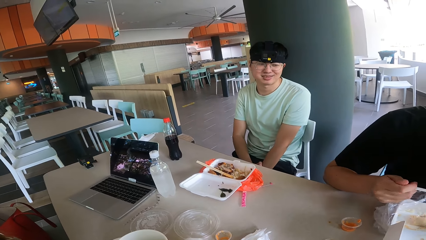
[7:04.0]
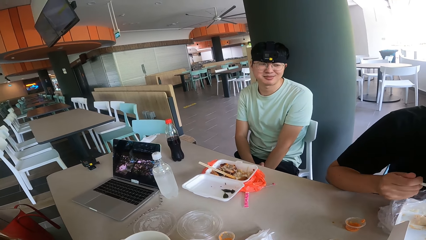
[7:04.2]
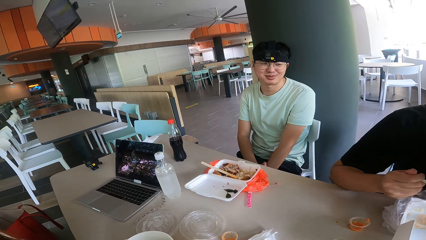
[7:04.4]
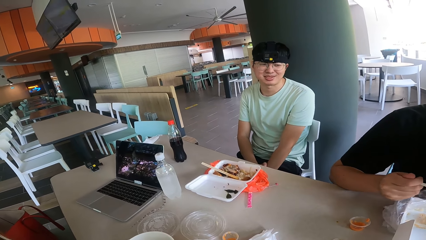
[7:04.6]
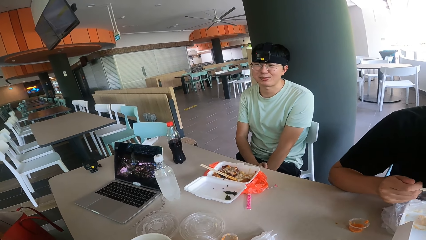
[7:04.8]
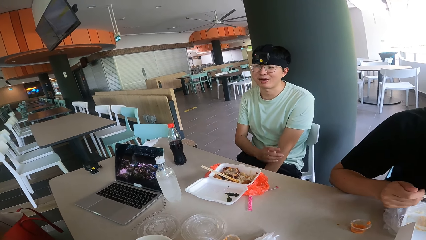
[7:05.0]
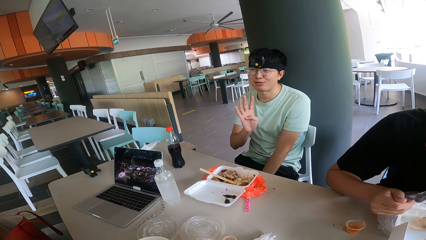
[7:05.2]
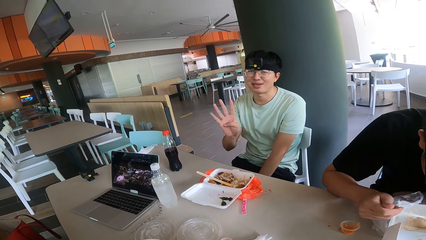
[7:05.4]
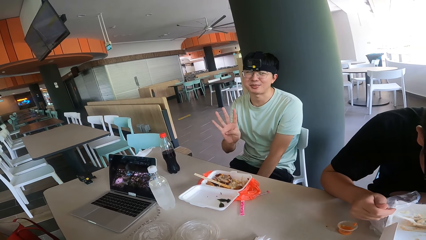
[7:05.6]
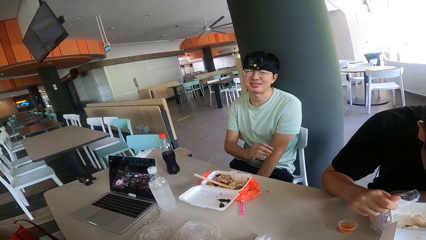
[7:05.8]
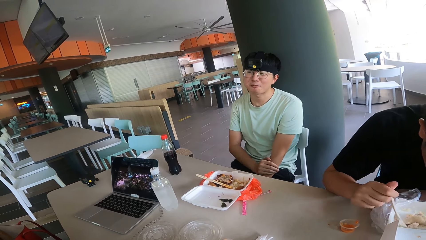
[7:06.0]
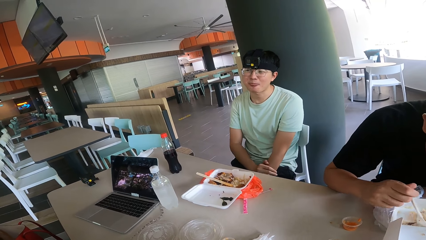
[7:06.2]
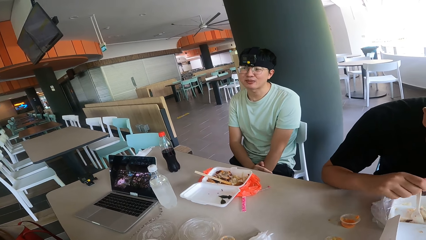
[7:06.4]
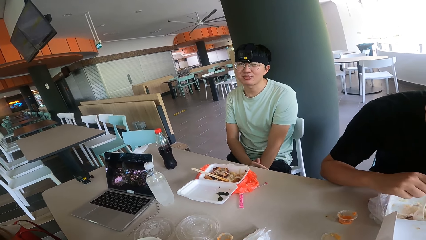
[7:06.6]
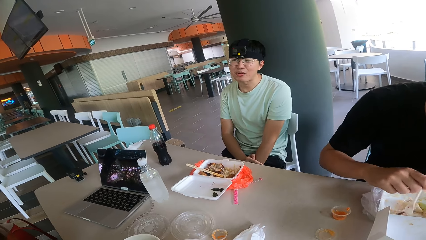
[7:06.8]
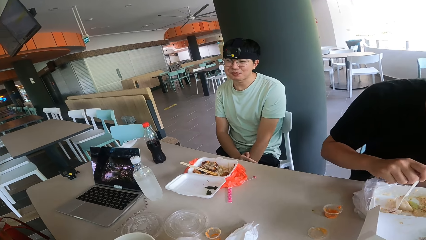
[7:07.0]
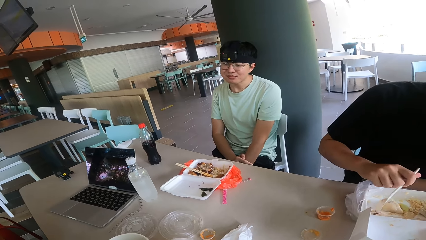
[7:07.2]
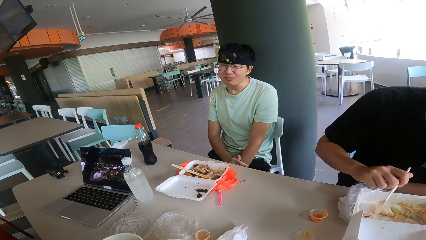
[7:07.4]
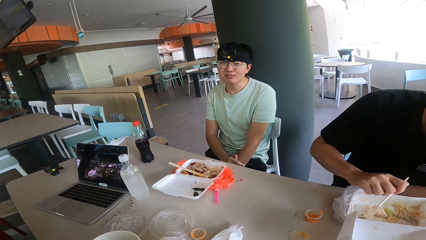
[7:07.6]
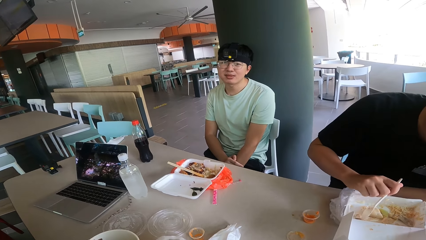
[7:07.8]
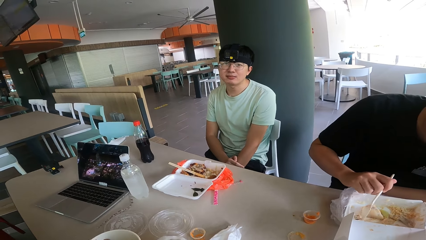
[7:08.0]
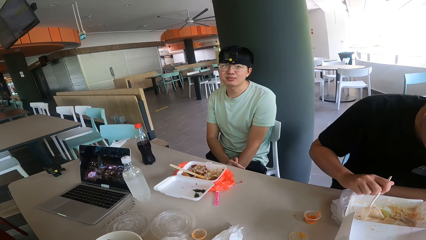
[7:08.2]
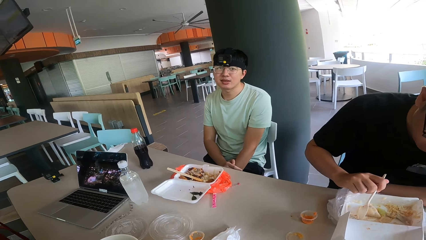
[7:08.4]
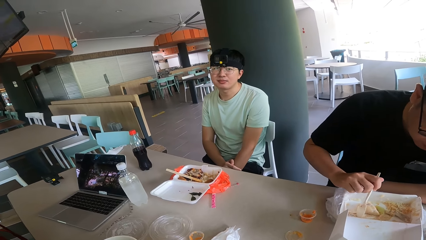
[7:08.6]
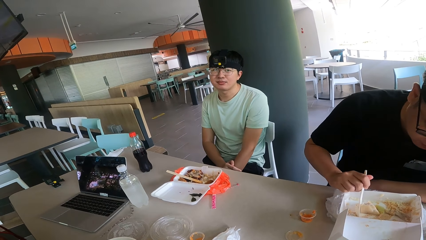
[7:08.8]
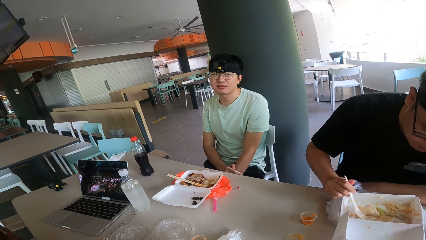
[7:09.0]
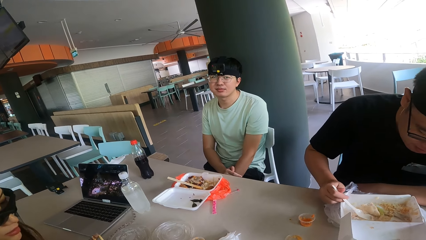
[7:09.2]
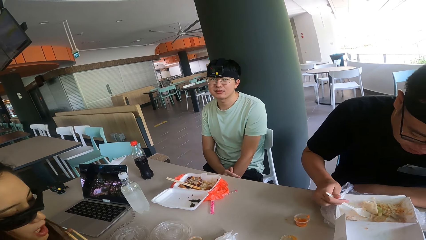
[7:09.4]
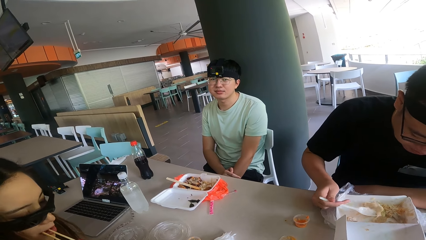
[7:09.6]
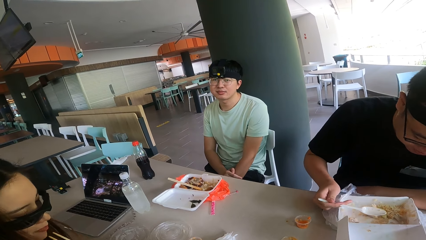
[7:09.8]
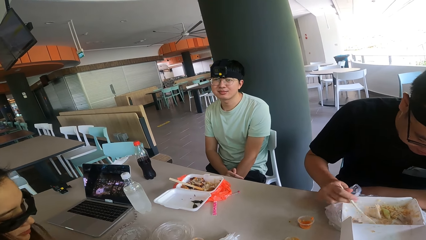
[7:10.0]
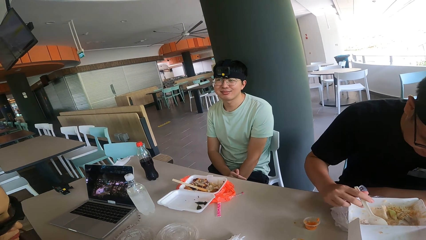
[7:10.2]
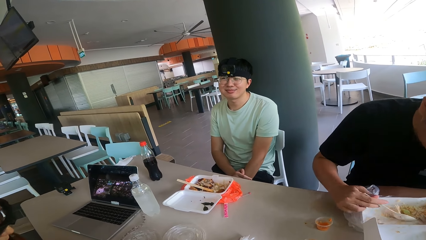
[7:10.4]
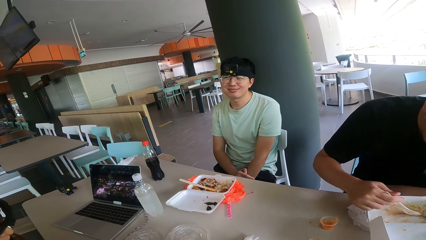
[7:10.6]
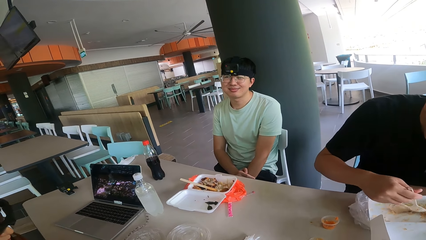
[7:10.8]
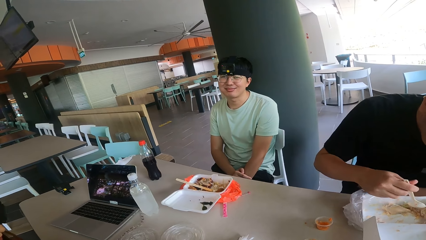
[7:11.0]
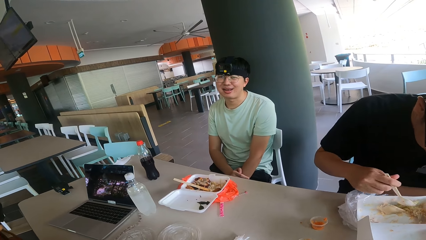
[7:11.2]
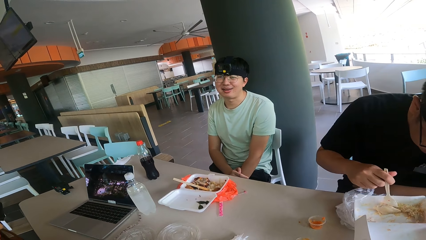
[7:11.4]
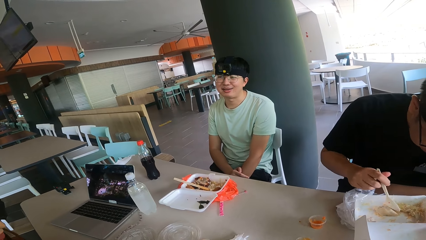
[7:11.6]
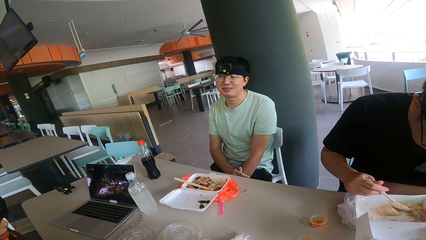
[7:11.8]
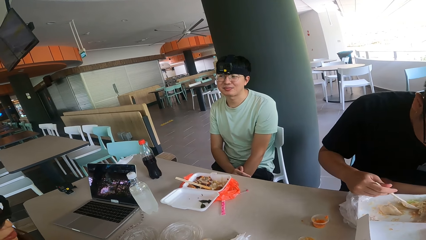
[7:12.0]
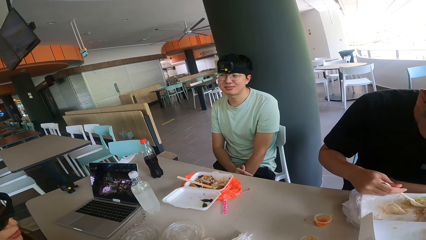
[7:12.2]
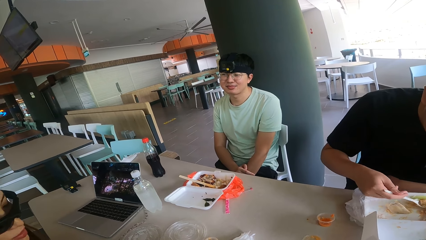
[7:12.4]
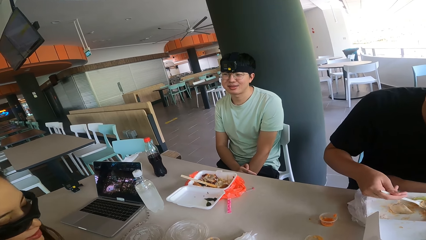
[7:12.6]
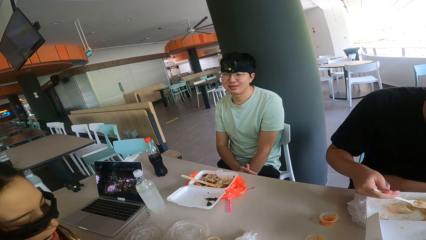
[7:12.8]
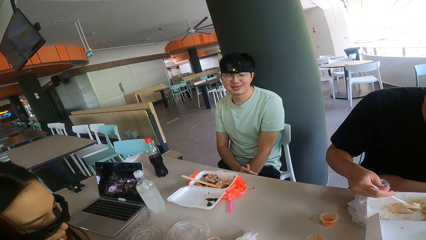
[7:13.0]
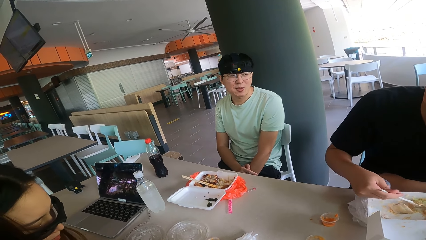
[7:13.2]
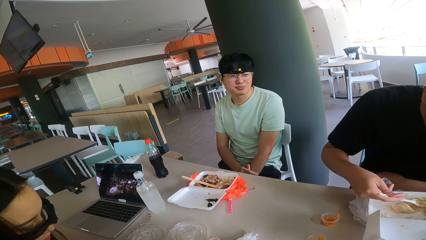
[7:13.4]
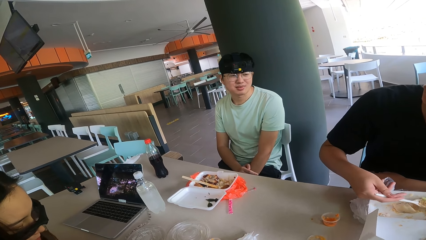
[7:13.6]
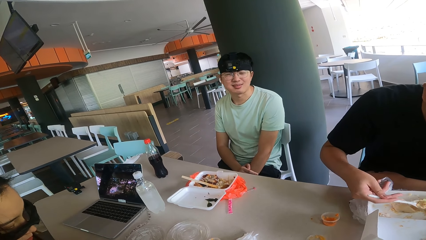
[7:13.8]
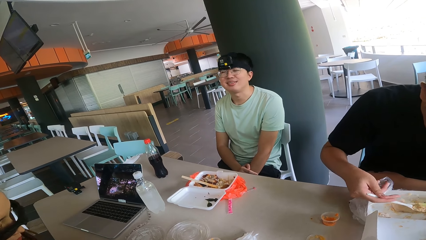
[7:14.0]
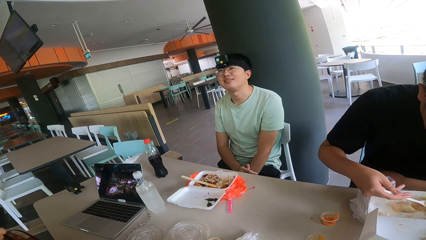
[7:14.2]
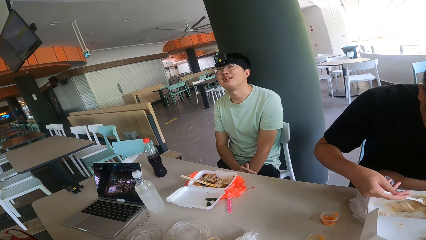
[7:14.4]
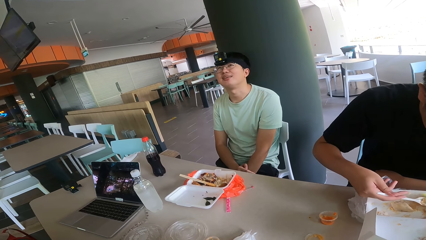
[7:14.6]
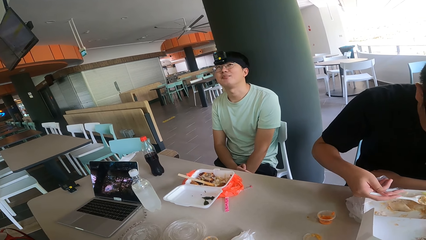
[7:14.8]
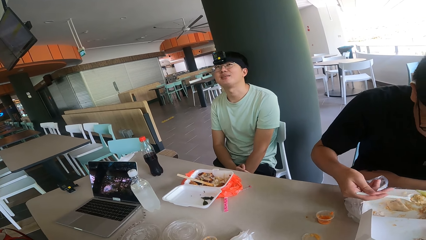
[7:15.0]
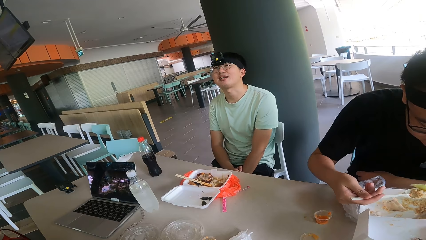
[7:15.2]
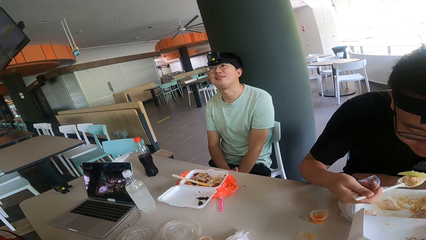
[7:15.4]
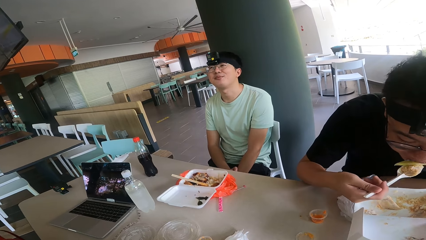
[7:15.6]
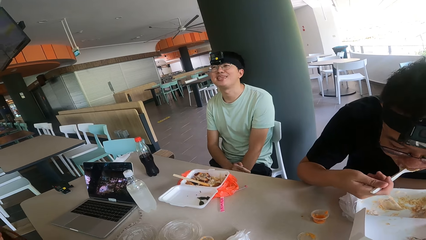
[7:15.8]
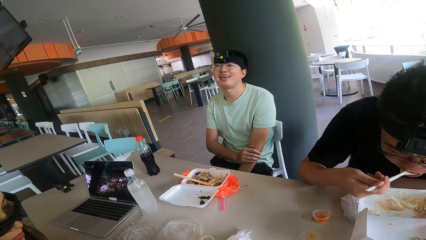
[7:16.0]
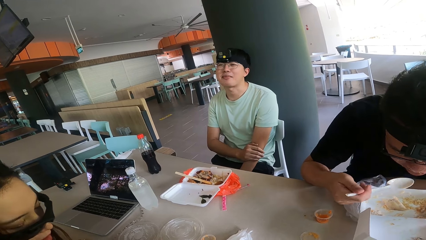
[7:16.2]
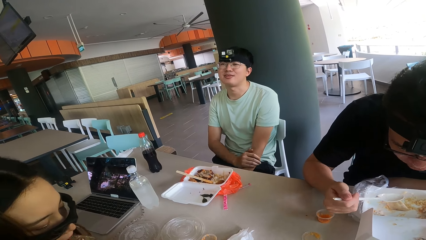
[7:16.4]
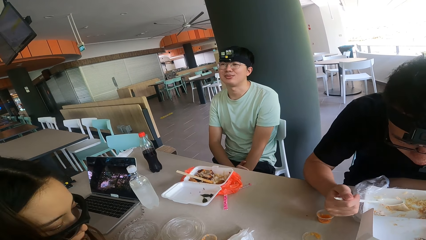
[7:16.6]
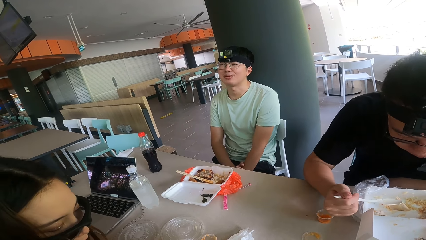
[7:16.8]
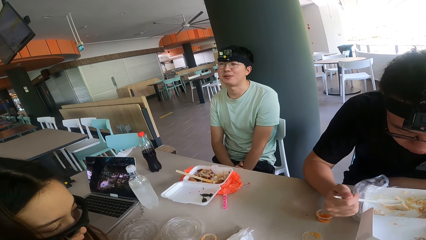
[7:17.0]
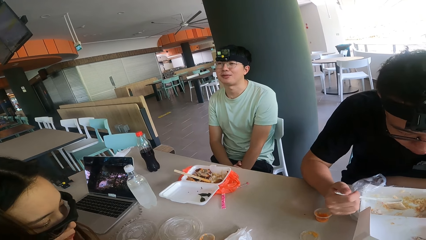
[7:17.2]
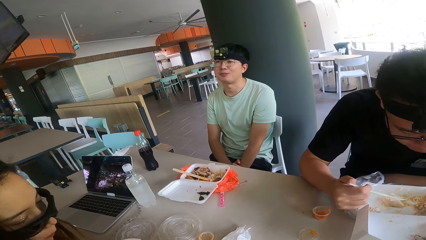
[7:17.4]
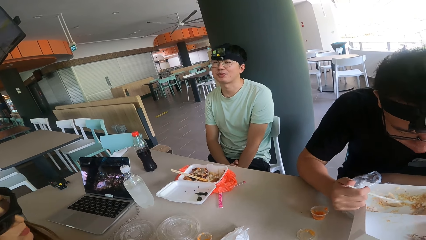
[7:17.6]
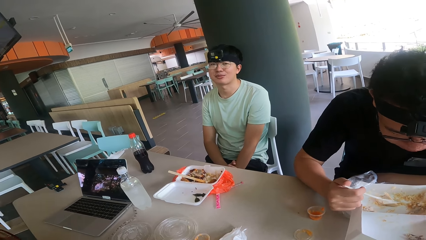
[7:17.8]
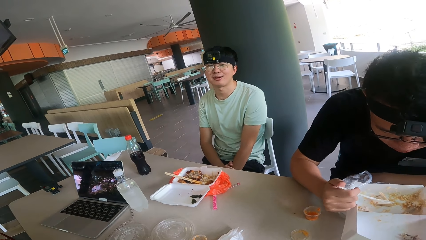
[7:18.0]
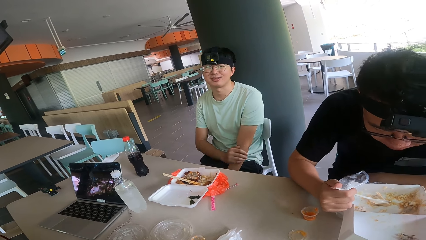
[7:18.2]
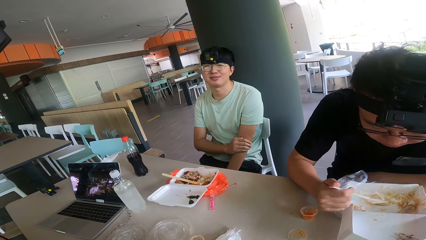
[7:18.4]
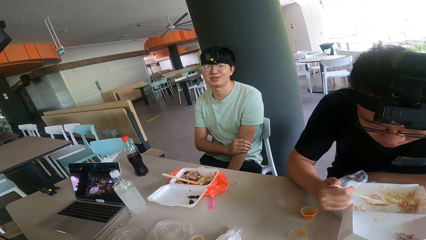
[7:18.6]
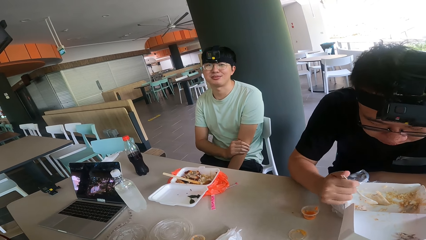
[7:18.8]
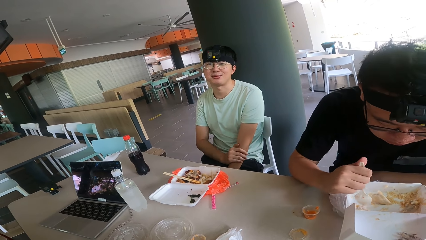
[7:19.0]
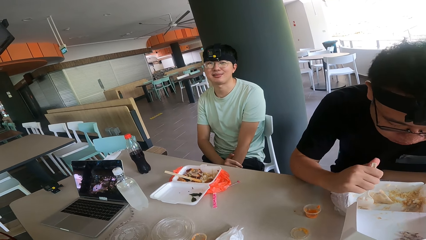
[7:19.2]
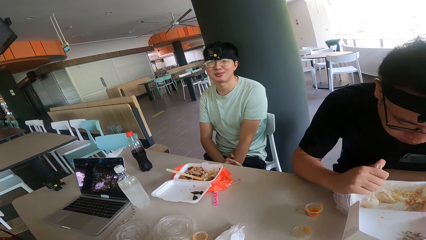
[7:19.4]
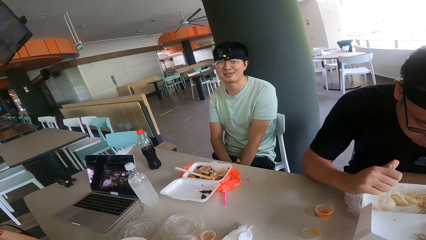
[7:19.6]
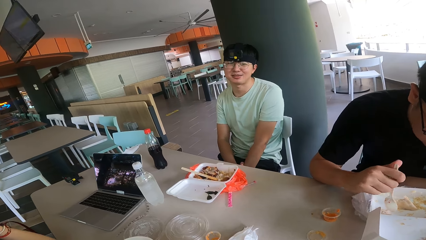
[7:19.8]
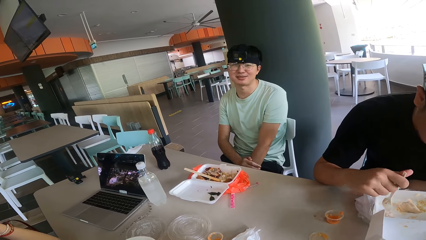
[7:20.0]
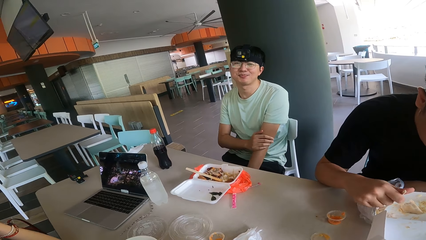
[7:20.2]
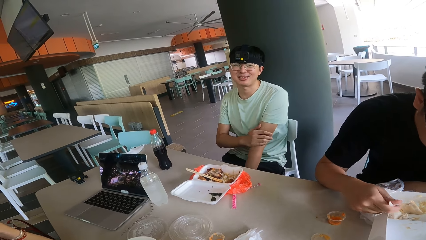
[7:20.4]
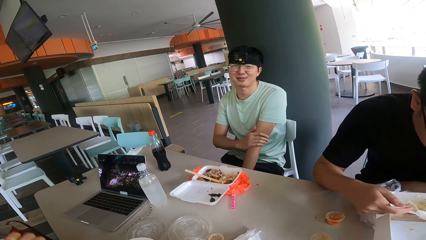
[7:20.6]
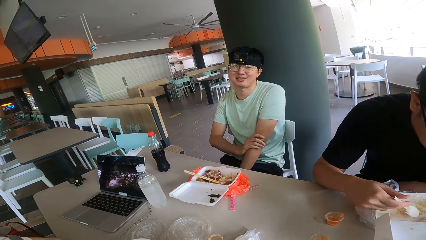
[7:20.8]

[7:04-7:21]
A man does gestures. The camera wearer converses with another man. A third man scoops food. The second man responds to the camera wearer. A woman responds to the second man. The second man converses with the camera wearer. The third man eats food.
